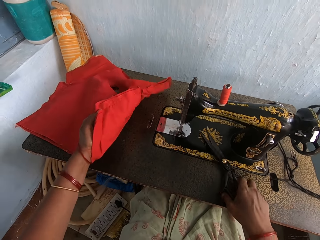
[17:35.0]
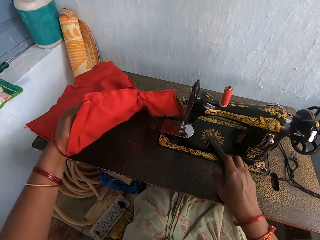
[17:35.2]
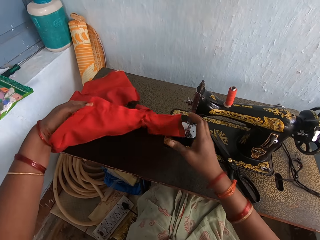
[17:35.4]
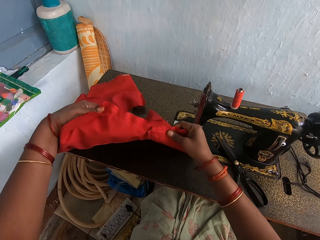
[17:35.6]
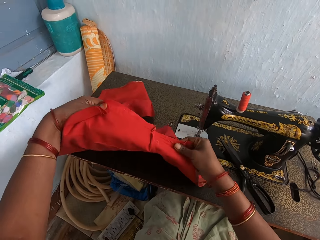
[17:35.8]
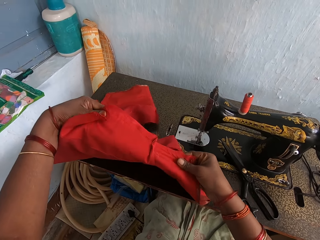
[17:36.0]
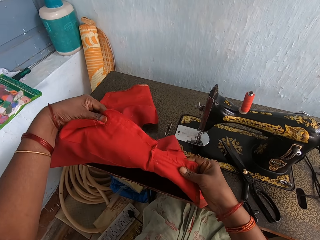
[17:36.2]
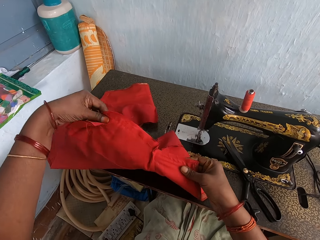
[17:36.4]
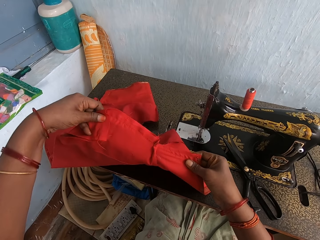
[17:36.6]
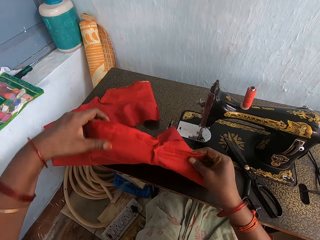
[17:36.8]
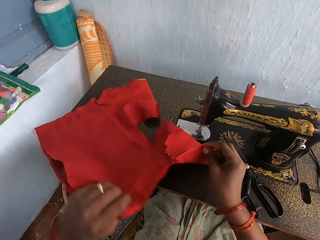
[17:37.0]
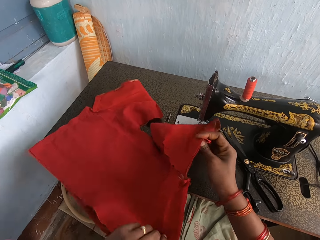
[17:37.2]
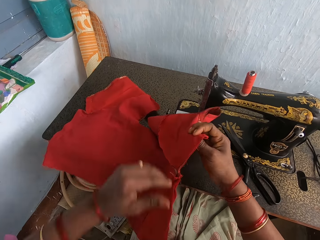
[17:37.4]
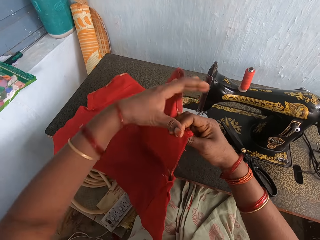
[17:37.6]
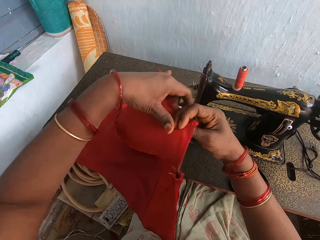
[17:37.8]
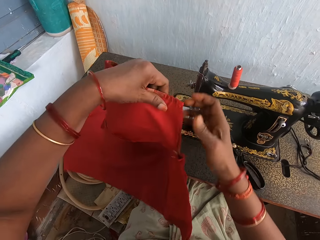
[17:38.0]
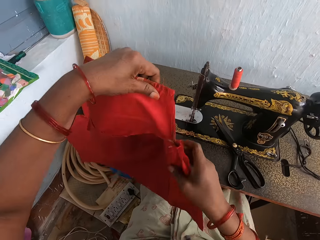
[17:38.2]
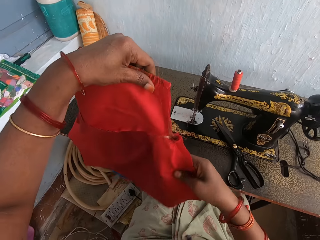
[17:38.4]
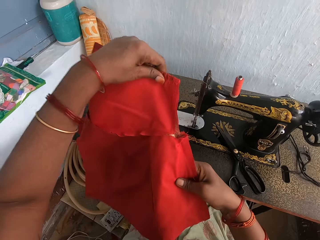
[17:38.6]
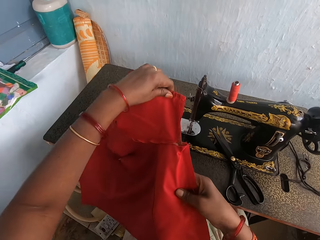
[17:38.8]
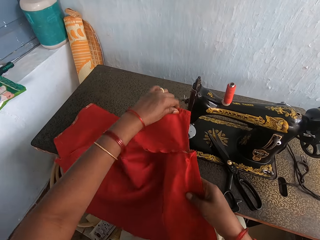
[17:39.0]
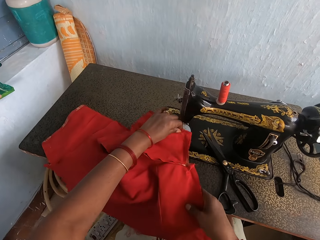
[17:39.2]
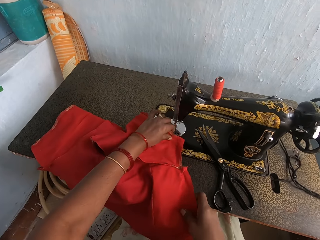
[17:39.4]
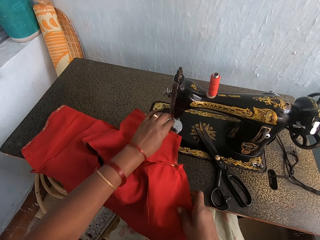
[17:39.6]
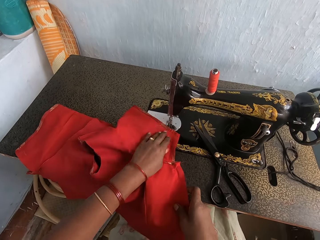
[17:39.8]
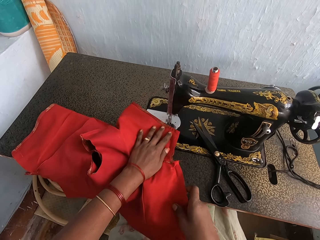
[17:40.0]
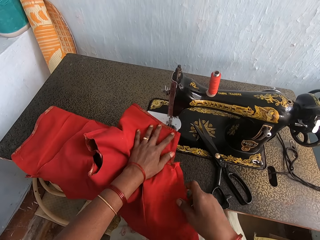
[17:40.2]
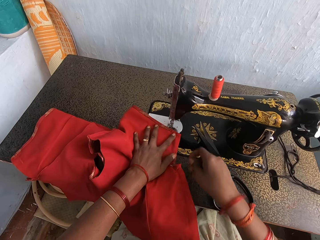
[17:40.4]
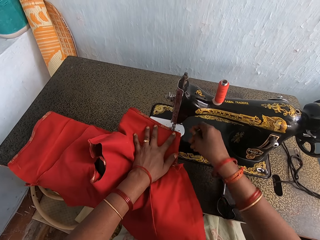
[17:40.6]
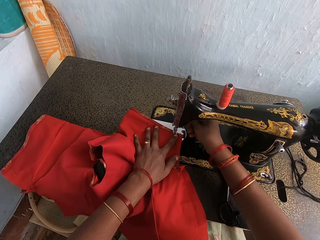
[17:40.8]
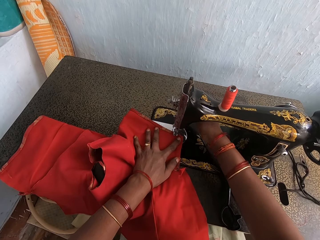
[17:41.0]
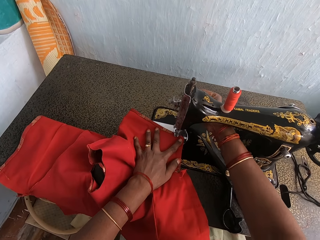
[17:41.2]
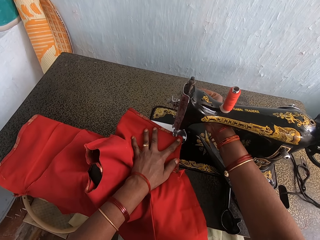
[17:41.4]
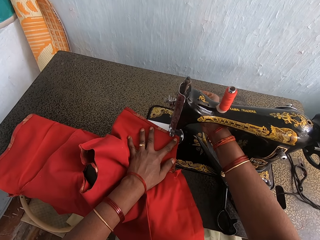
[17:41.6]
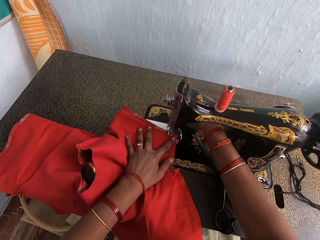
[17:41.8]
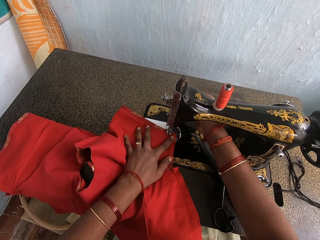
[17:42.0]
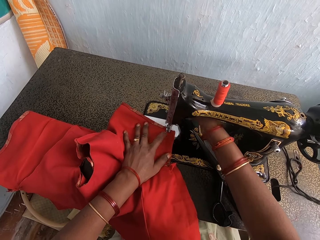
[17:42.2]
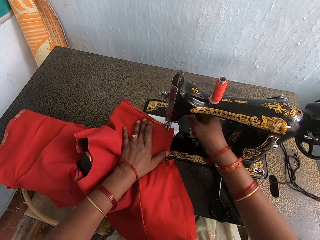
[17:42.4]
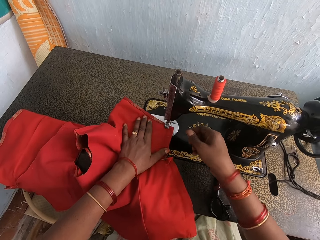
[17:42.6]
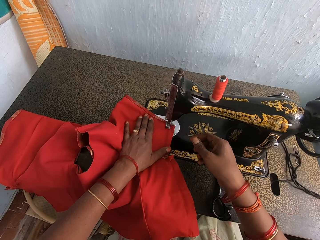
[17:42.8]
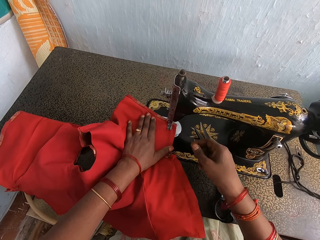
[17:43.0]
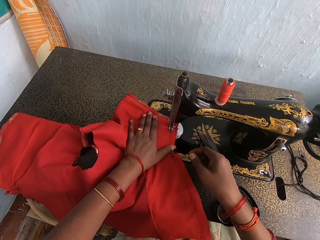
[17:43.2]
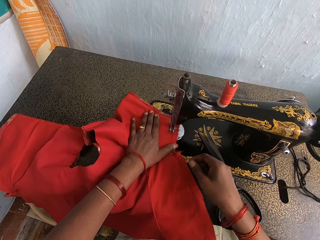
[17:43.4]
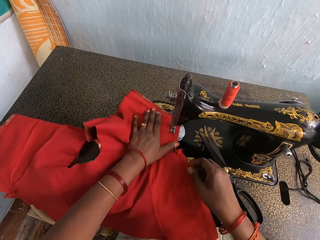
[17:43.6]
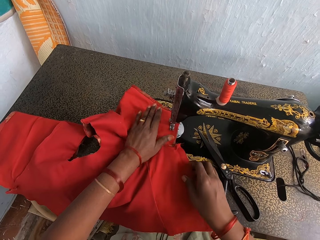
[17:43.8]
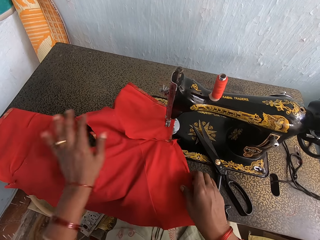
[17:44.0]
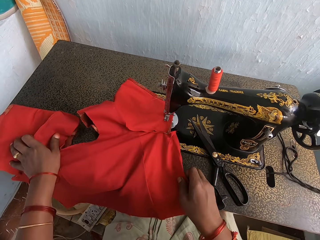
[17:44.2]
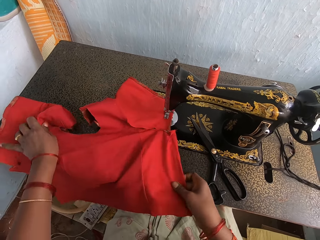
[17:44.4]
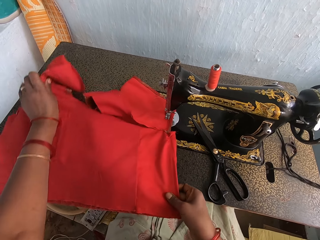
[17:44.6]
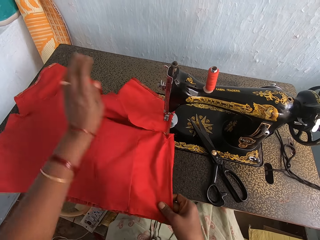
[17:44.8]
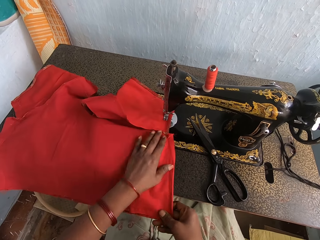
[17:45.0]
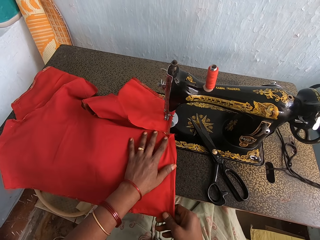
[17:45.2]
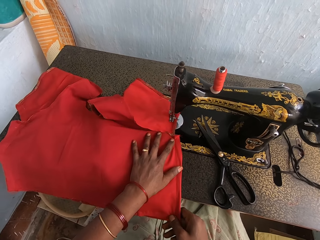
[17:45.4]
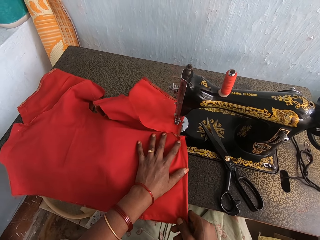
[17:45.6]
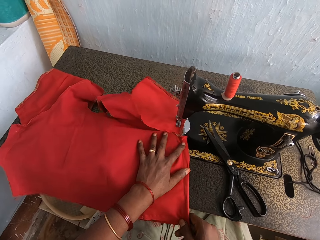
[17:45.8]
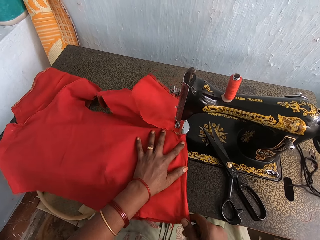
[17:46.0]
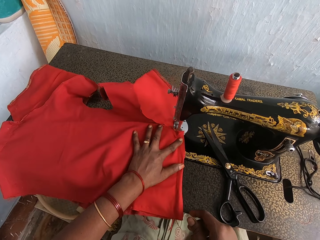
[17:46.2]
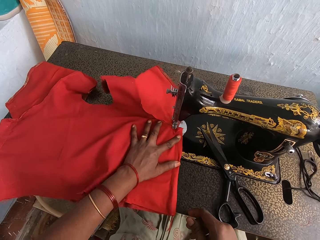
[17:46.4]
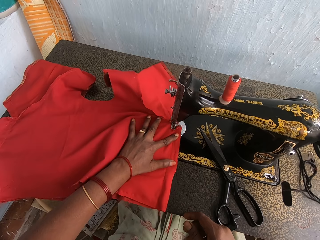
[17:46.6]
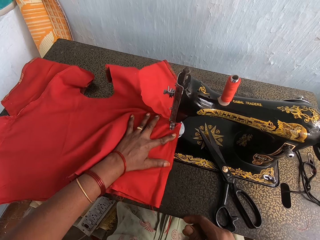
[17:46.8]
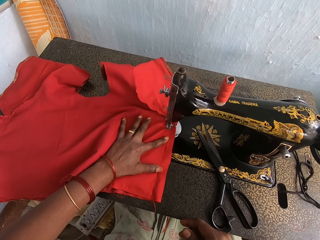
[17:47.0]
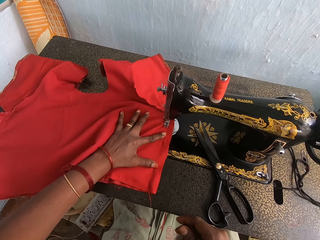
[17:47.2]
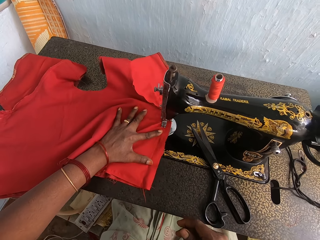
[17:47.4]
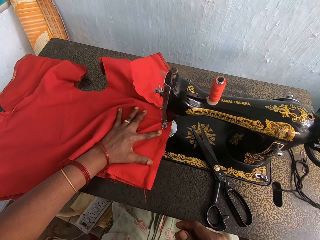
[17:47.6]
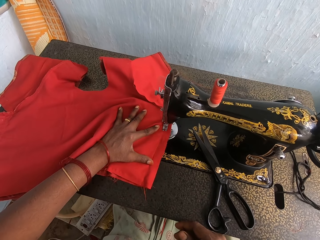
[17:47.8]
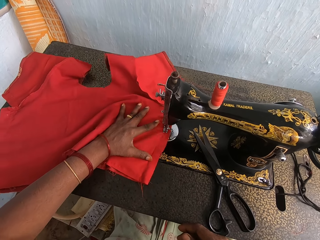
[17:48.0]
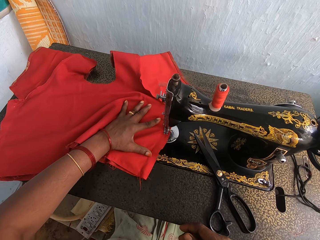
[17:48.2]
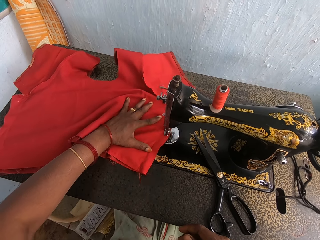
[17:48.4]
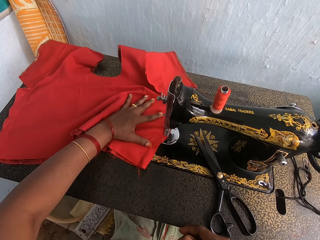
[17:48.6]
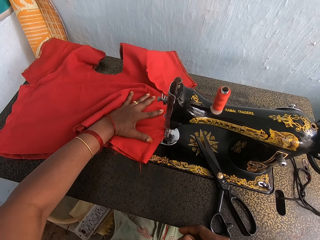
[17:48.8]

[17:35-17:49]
The camera wearer moves the cloth. They put the scissors on the sewing machine. They hold the cloth. They adjust the cloth. They place the cloth on the sewing machine table. They operate the sewing machine. They press the presser bar lifter. They sew the cloth with the sewing machine. They adjust the cloth. They sew the cloth with the sewing machine. They sew the cloth with the sewing machine again.

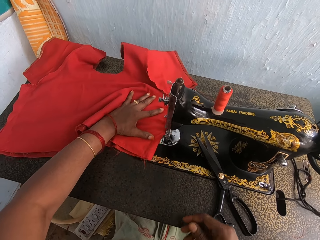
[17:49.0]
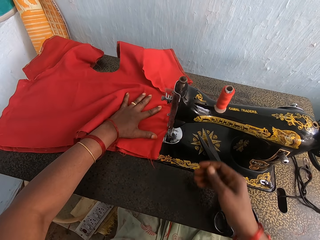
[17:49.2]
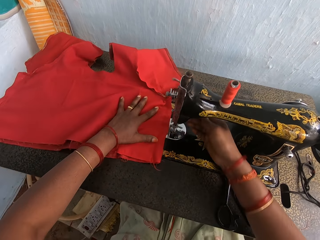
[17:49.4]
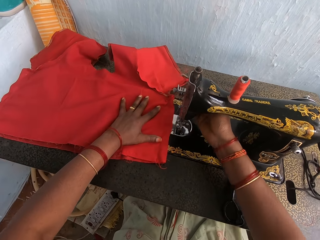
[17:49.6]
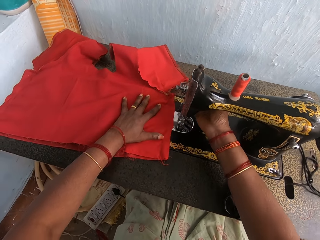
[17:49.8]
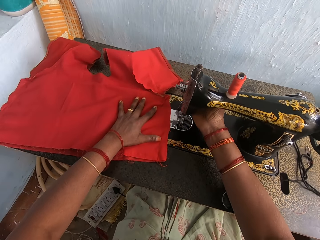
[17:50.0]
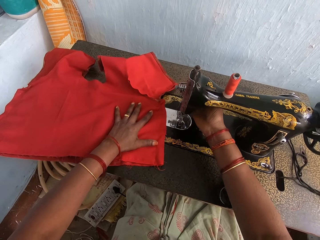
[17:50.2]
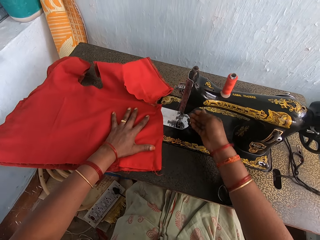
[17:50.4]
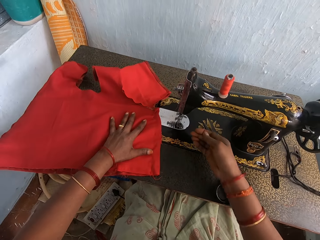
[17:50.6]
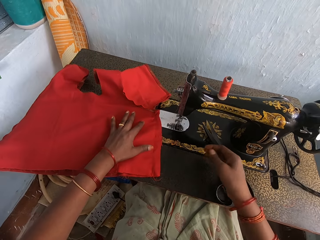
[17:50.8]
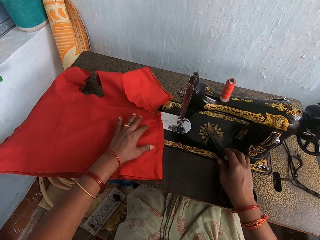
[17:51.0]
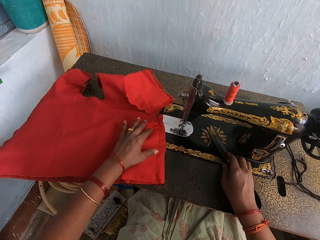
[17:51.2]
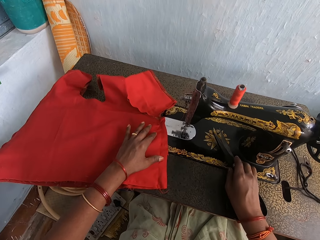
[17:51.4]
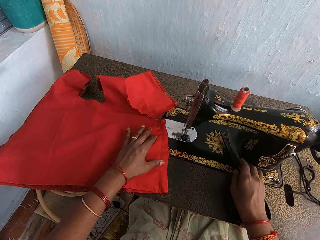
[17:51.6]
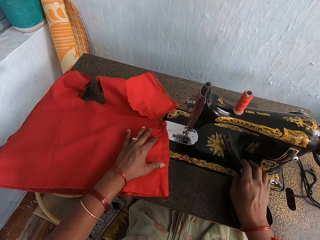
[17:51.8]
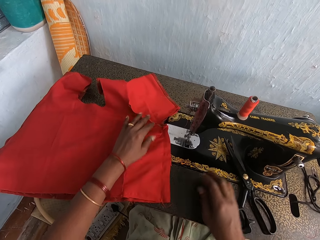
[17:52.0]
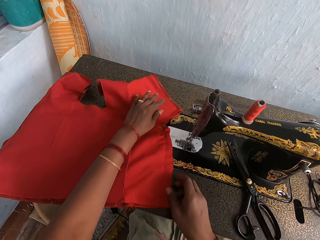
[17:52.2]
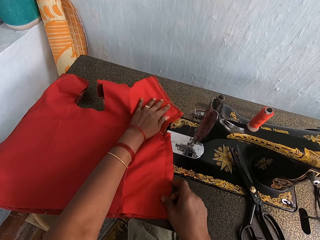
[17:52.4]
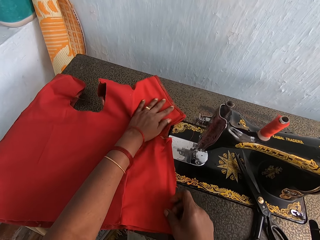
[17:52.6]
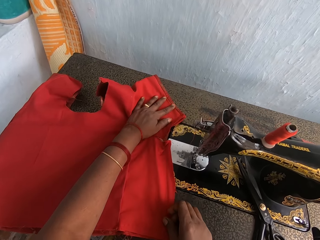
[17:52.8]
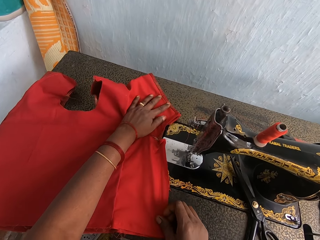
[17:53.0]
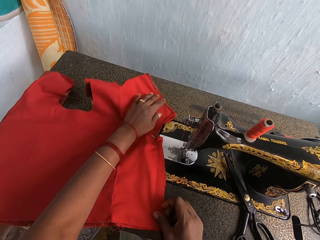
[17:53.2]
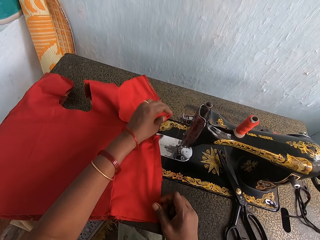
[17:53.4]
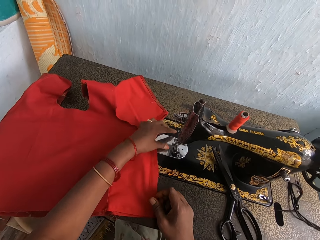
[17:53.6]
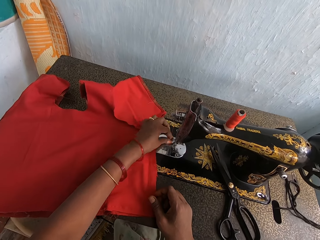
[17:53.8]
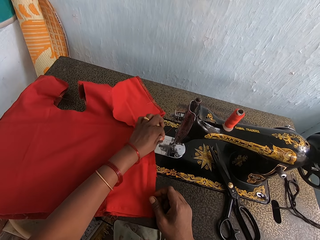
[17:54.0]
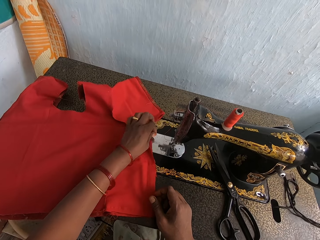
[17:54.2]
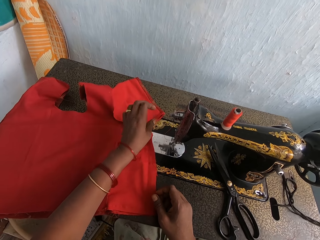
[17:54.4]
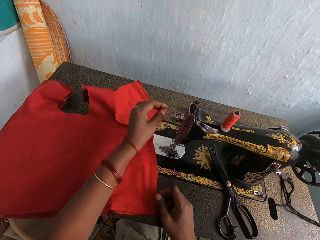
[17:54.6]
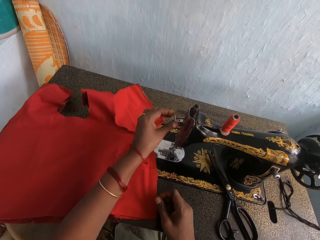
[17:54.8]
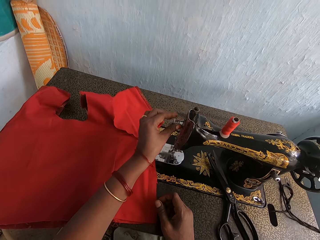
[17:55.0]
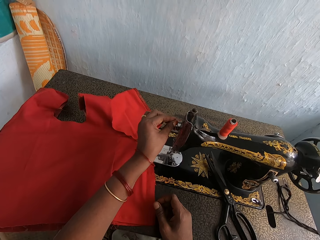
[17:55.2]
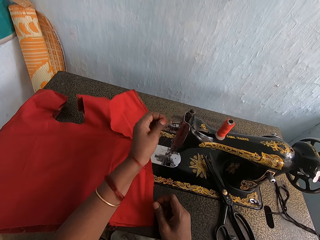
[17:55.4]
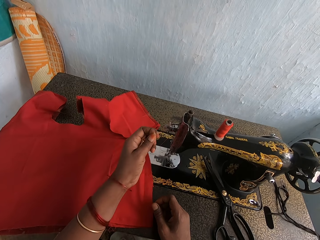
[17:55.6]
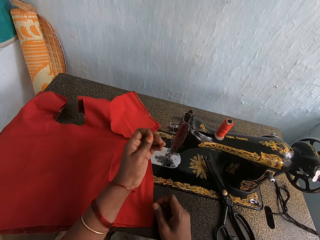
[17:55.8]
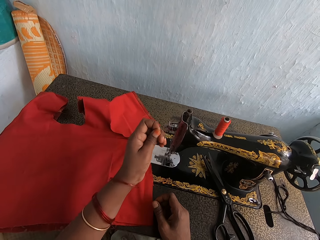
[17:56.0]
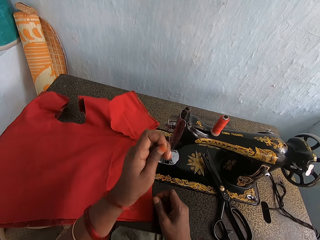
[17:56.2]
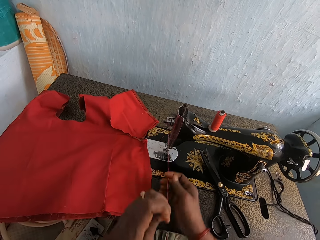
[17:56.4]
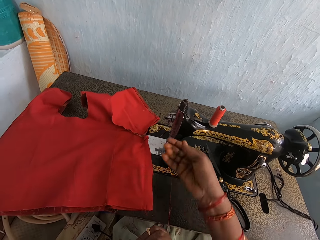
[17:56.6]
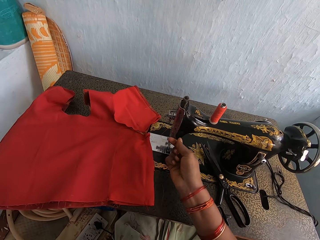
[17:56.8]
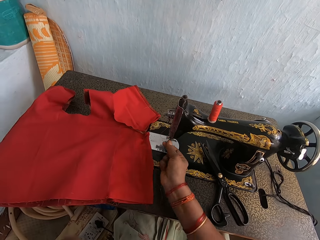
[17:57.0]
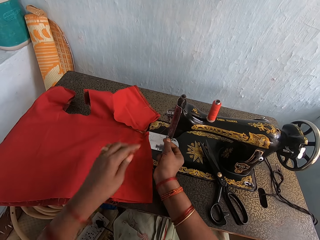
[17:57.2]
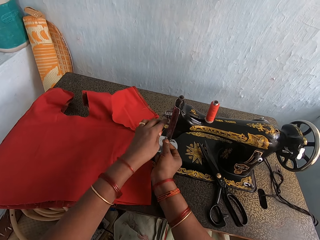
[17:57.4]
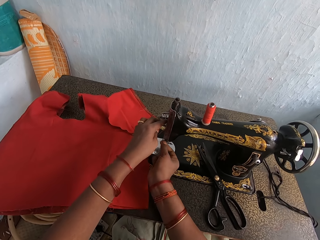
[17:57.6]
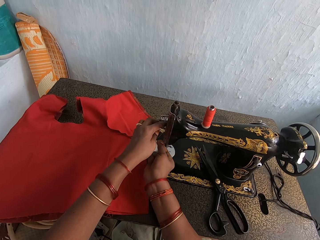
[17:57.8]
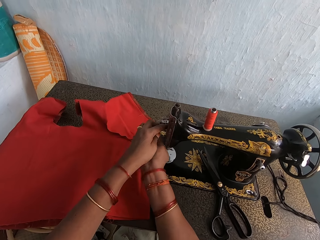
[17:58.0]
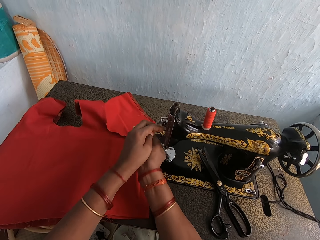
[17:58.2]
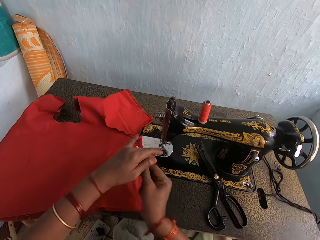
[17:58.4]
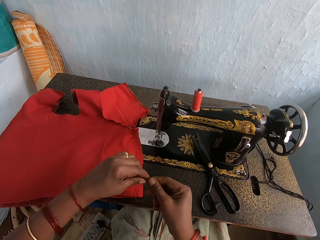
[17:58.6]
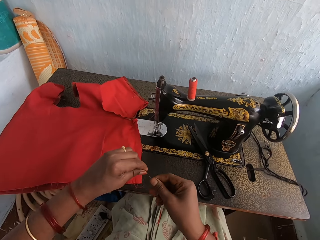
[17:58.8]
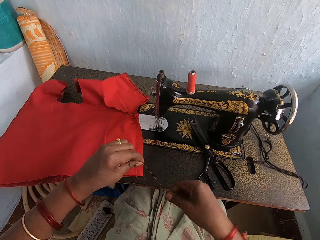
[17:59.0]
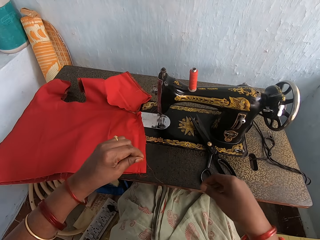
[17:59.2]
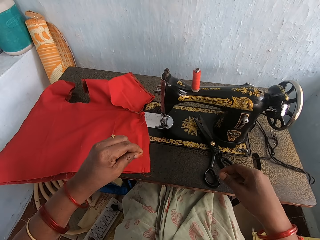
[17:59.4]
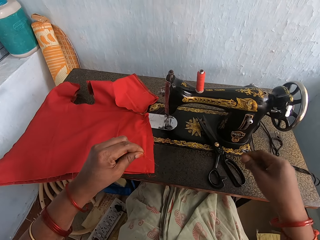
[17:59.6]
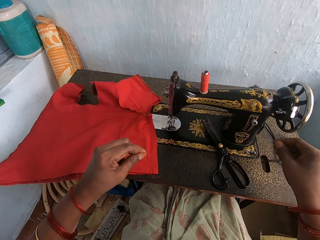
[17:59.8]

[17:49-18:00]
The camera wearer operates the sewing machine. They press the presser bar lifter. They pull the cloth. They push the scissors aside. They straighten the cloth. They pull the thread. They pull the thread again. They thread the thread on the needle bar. They straighten the thread.
